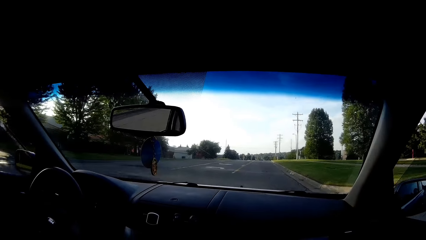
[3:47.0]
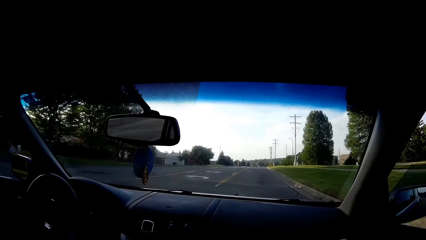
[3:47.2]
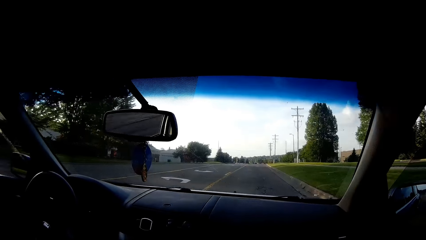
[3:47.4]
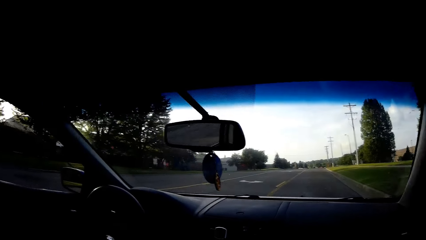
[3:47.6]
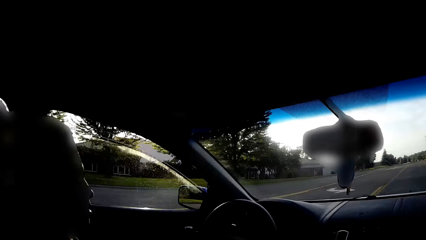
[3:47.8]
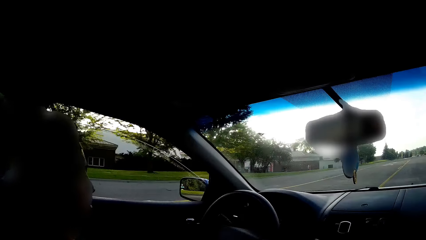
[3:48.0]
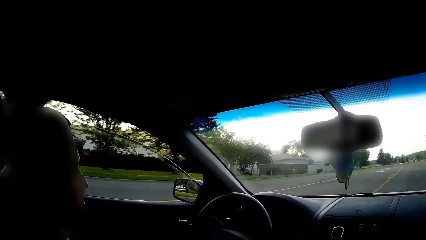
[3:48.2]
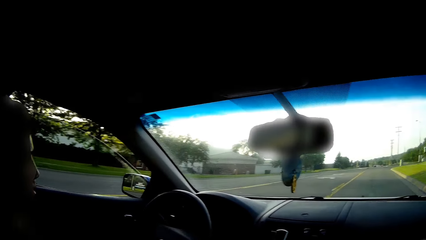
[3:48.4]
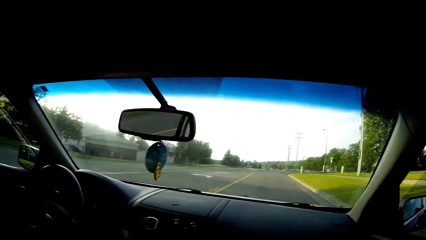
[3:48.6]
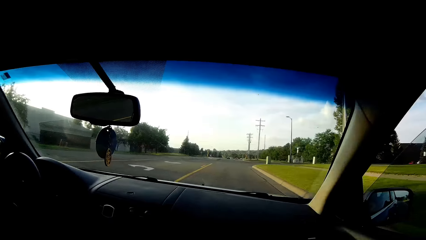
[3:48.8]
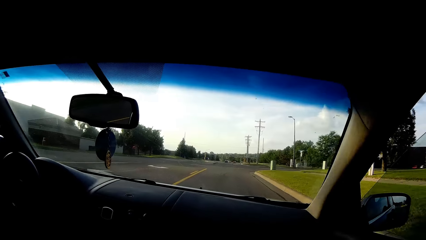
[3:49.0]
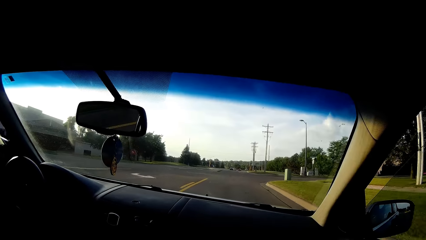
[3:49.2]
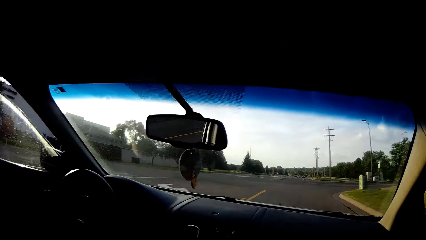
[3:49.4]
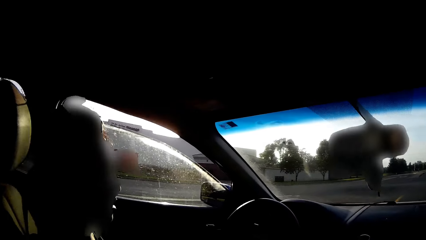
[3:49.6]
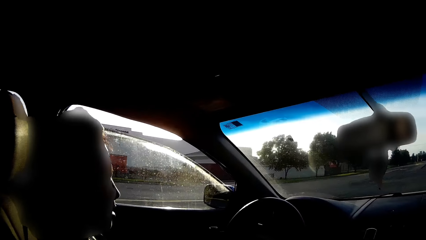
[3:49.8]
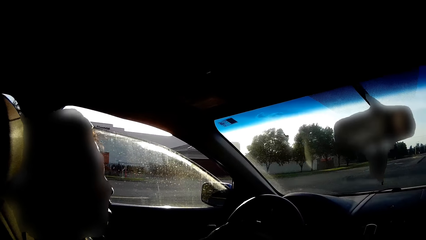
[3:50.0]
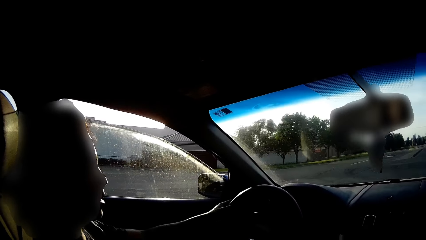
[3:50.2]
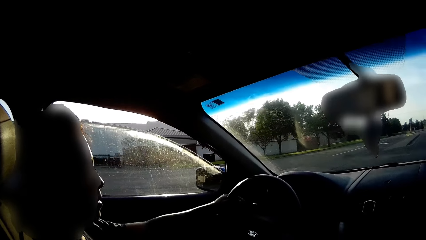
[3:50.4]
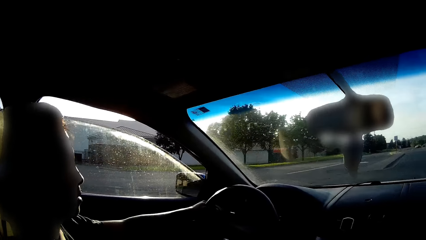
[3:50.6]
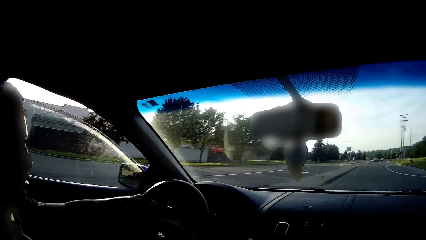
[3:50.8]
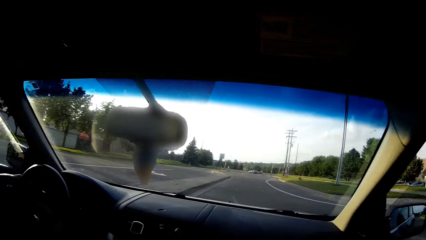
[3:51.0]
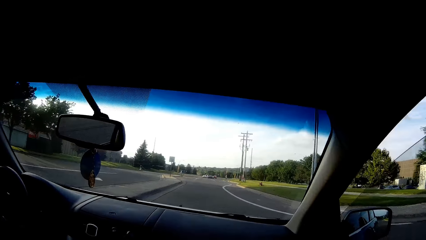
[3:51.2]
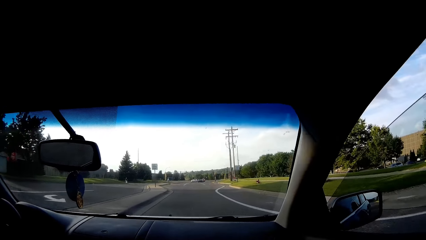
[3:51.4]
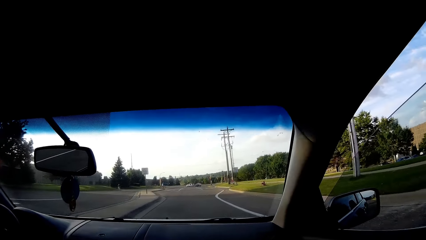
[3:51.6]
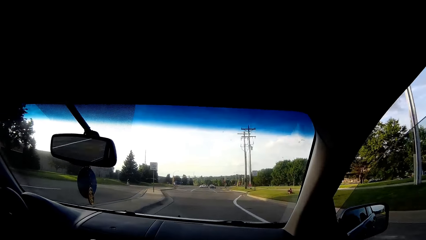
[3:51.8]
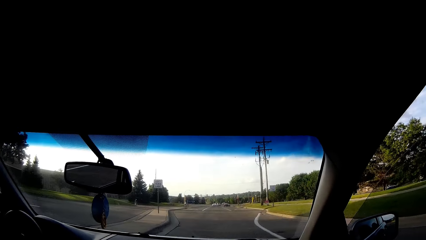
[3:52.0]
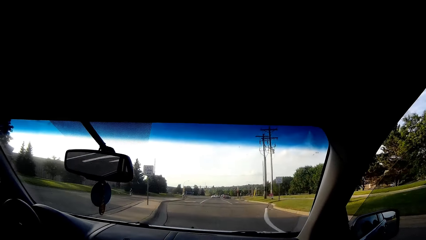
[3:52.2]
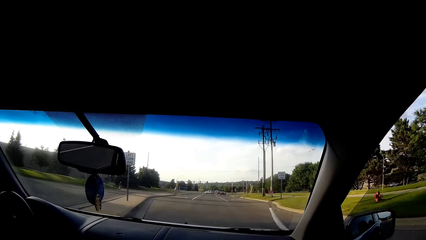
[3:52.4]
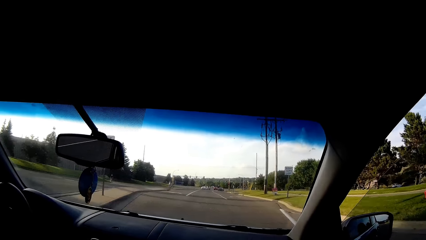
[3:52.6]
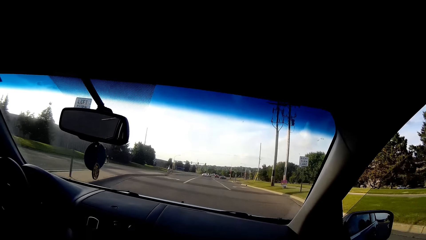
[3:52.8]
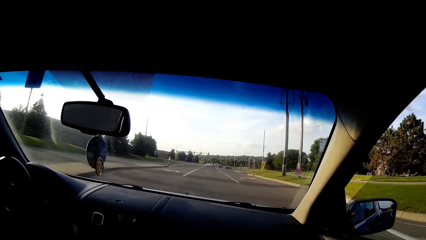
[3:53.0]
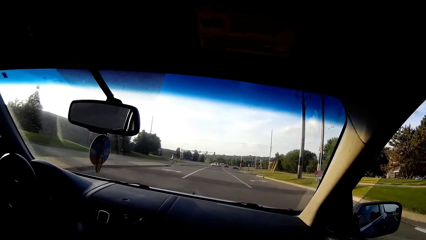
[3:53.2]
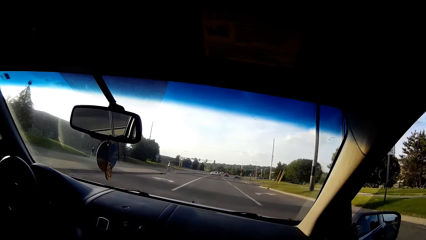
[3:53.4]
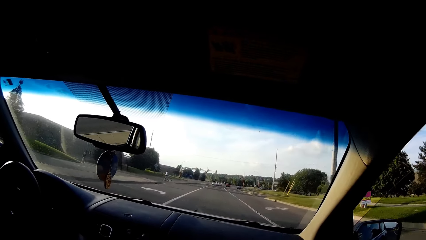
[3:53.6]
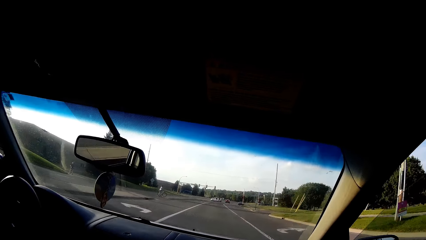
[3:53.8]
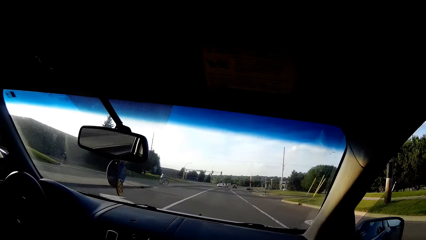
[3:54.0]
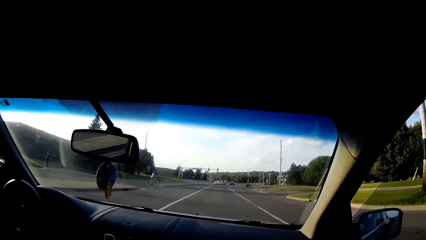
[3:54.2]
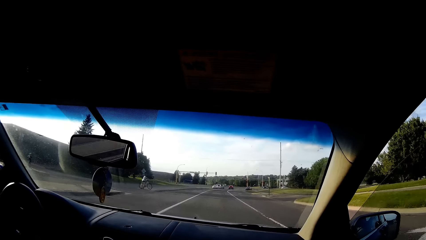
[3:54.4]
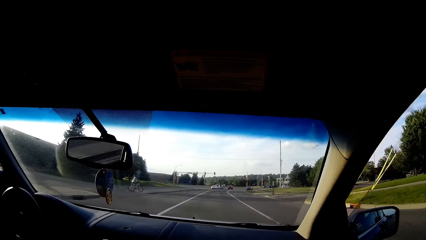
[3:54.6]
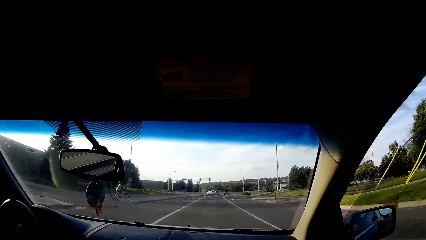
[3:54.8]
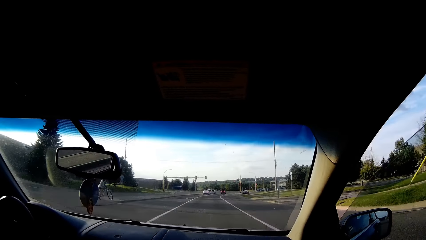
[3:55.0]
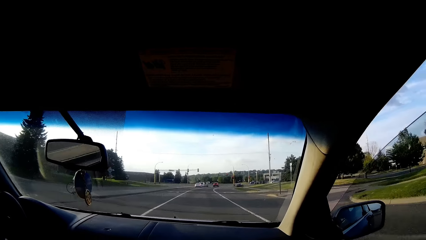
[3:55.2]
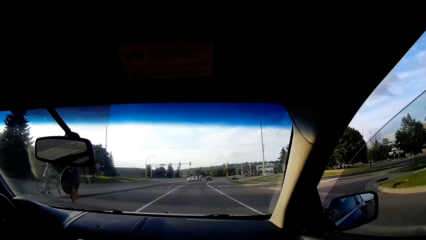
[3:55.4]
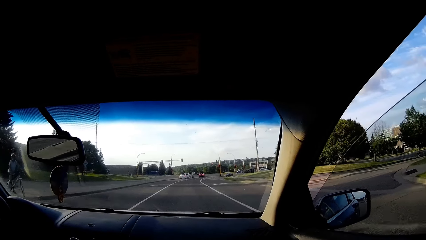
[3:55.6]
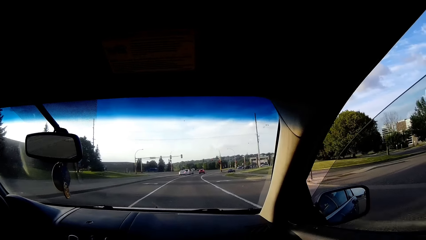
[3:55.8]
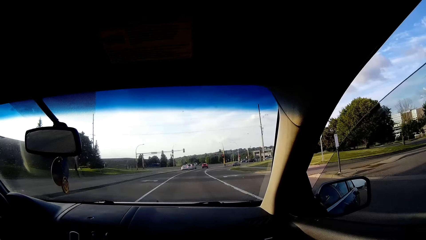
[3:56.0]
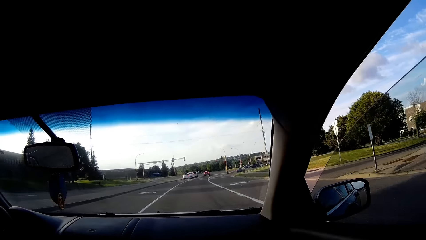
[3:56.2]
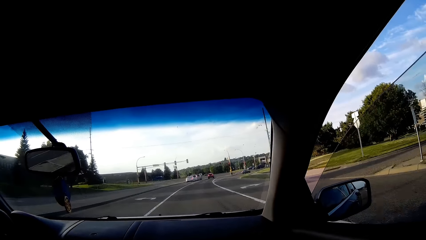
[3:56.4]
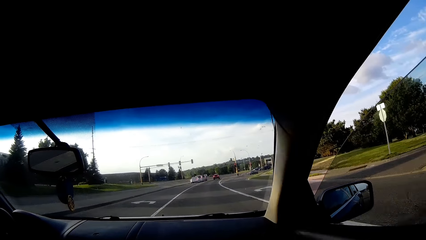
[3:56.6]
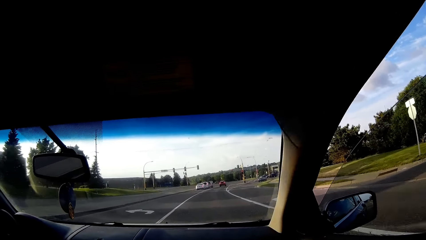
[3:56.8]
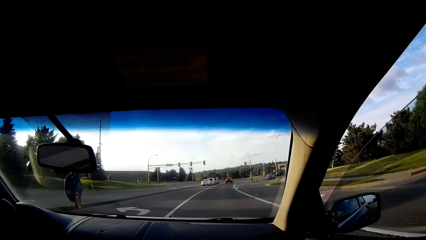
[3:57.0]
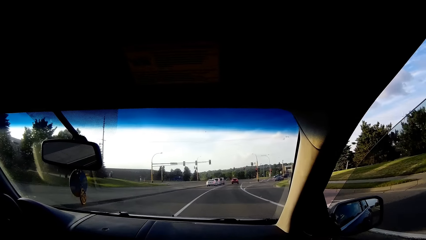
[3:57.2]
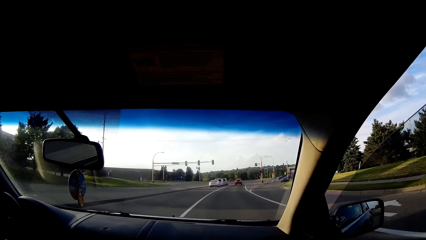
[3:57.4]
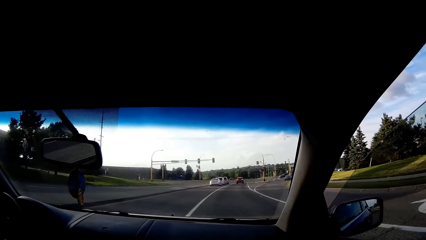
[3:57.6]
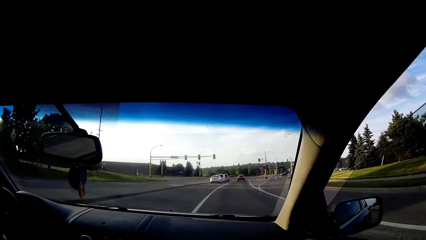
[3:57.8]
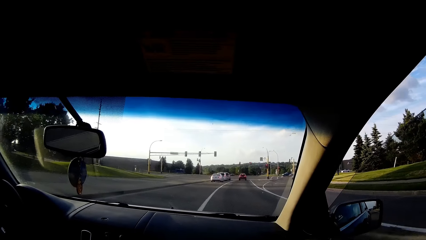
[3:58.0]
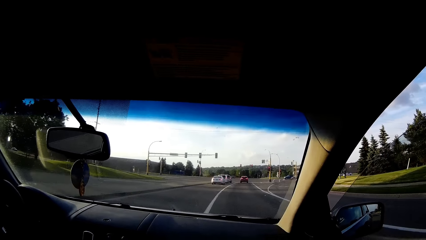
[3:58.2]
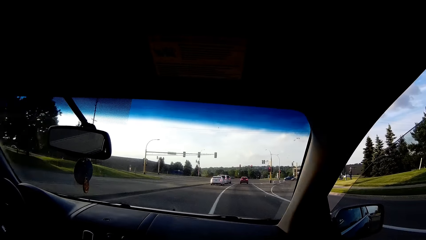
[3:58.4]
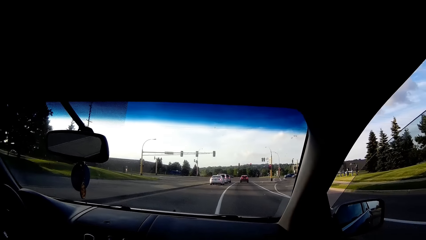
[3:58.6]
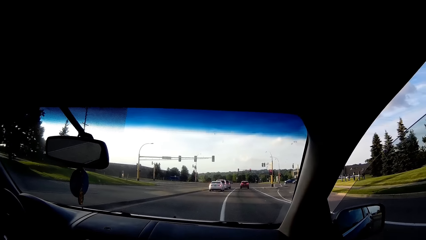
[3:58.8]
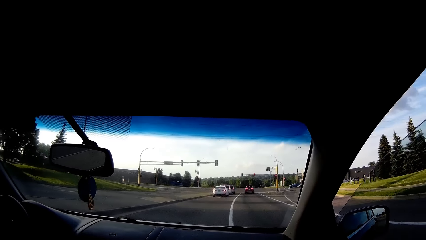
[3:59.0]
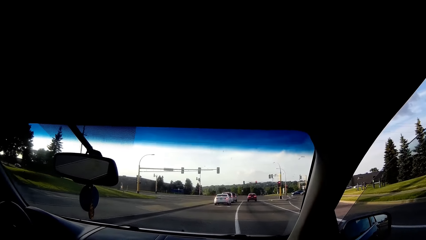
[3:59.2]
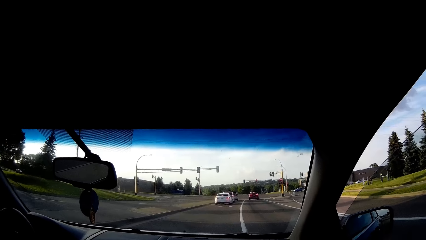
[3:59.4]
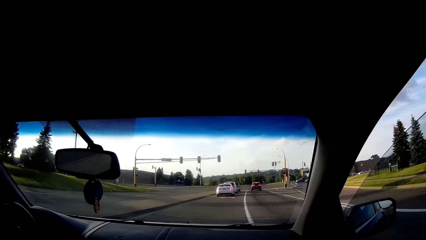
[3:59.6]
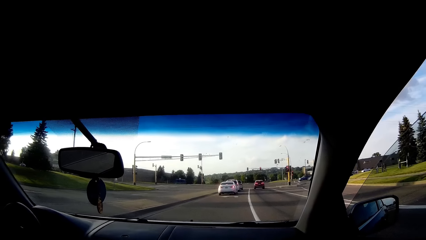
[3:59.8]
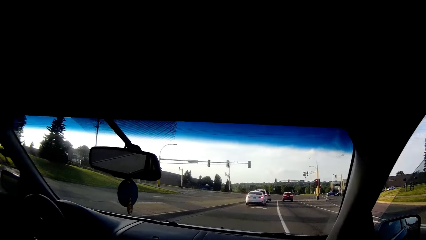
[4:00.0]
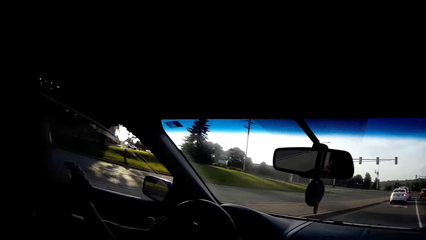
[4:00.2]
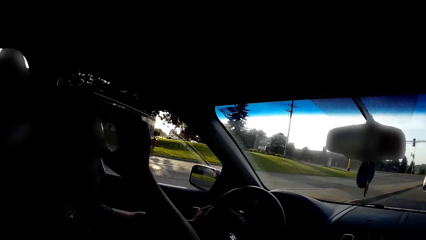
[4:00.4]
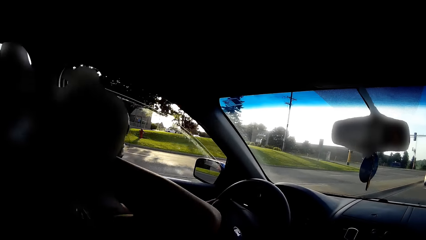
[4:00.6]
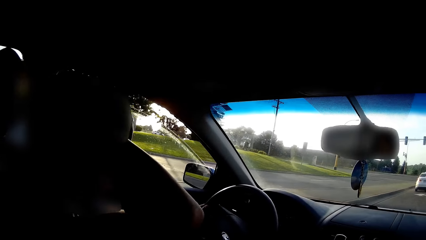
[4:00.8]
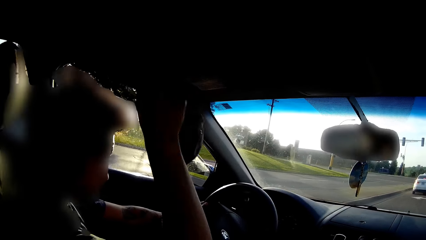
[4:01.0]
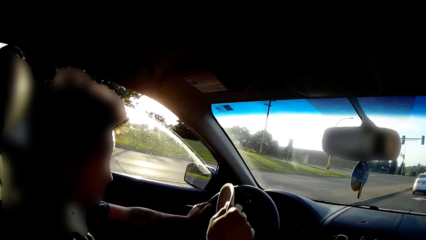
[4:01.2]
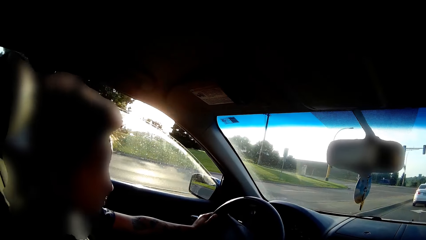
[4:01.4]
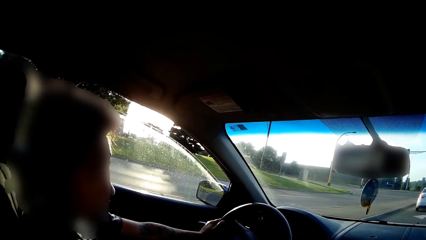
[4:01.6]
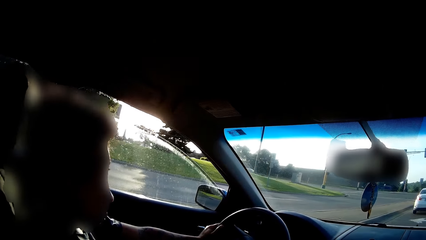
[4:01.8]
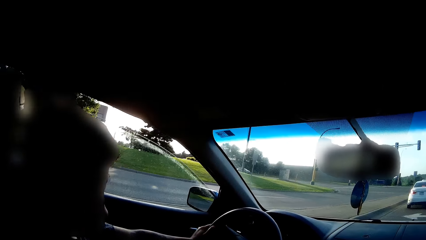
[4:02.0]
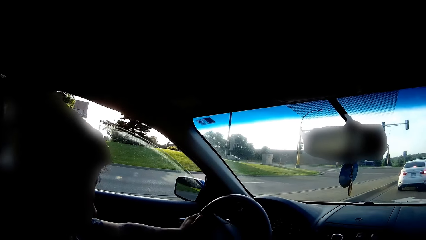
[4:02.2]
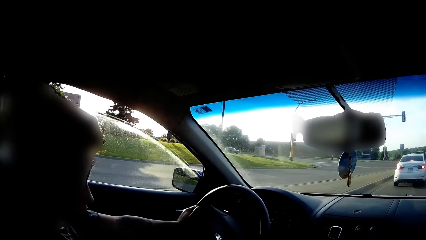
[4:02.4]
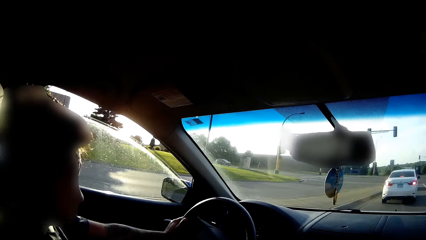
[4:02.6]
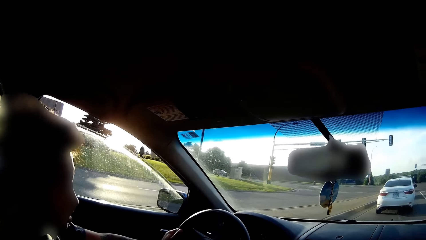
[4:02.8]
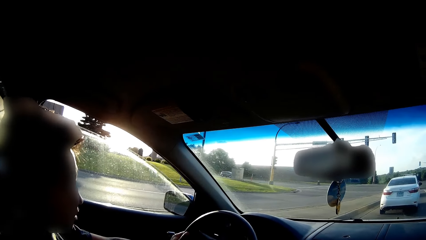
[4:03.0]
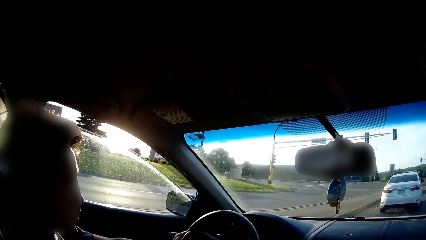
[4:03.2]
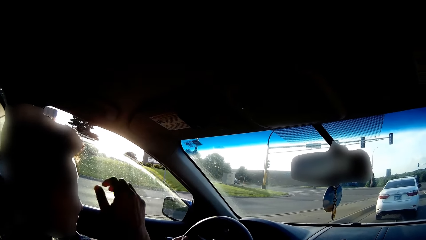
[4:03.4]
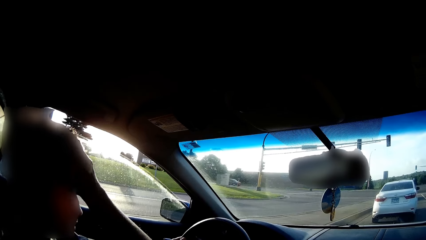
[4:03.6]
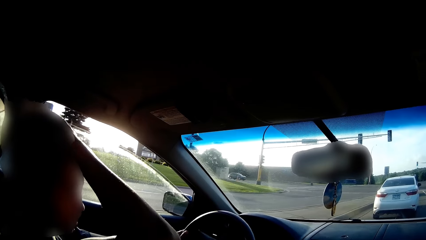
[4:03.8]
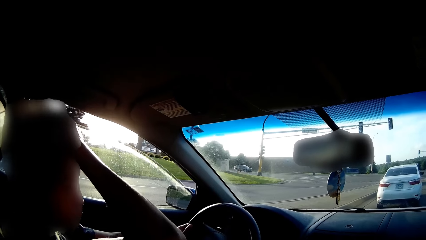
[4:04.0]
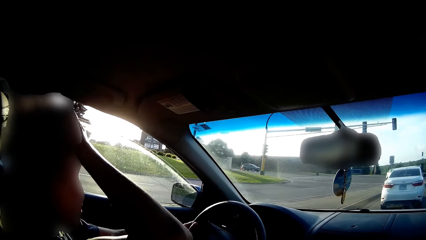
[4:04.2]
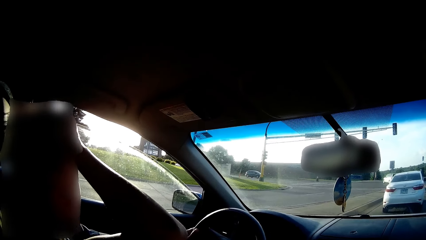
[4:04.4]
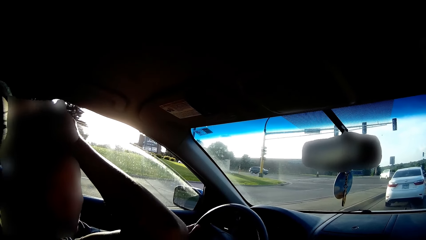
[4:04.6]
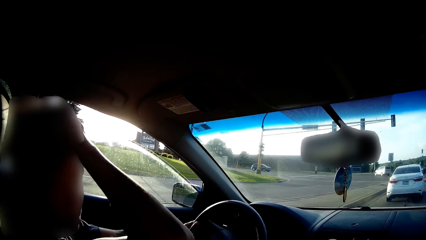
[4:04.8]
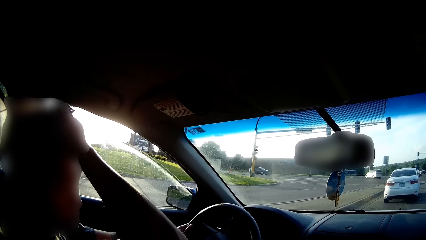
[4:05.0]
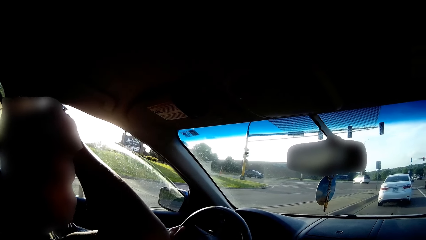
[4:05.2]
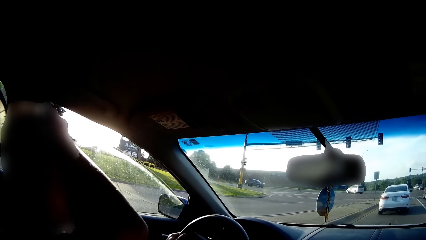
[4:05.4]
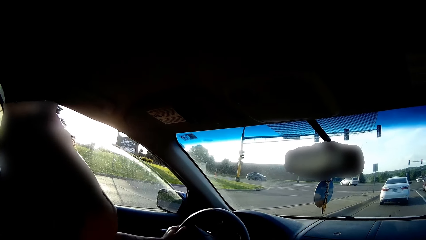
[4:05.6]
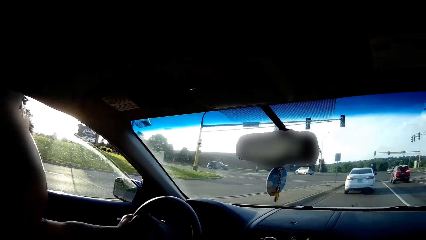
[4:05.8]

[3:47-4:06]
The camera wearer converses with the driver. They converse with the driver again. The driver takes off his headset with his left hand. The driver converses with the camera wearer and stops the car.
